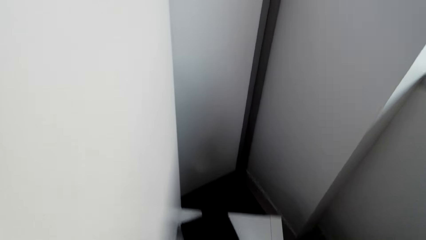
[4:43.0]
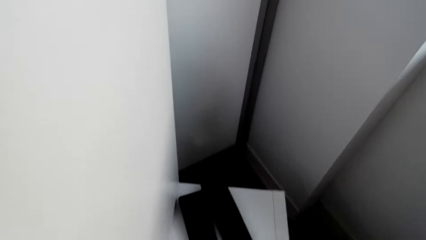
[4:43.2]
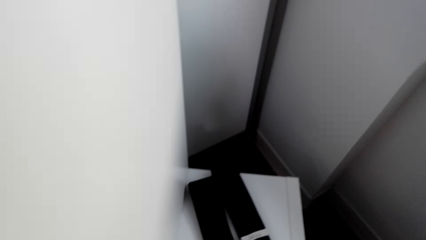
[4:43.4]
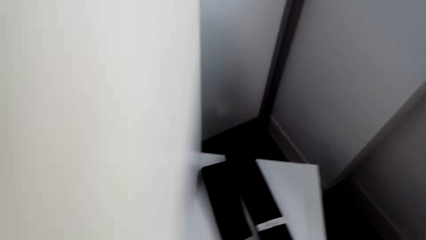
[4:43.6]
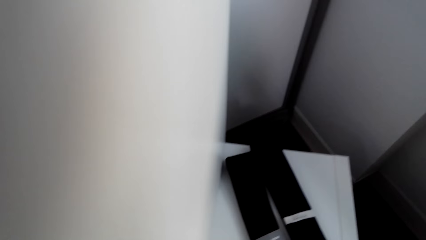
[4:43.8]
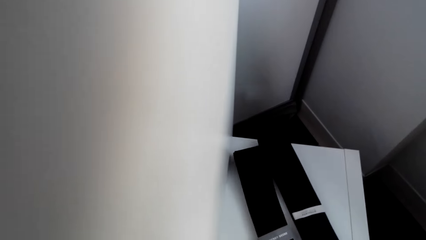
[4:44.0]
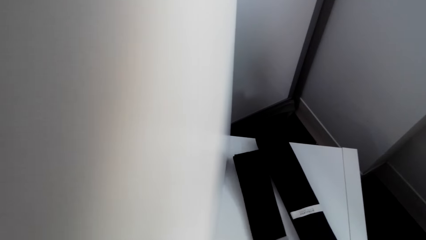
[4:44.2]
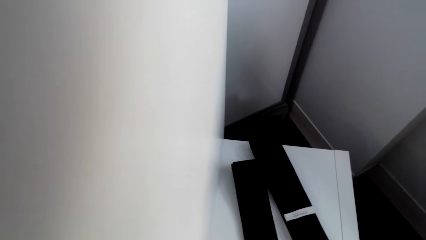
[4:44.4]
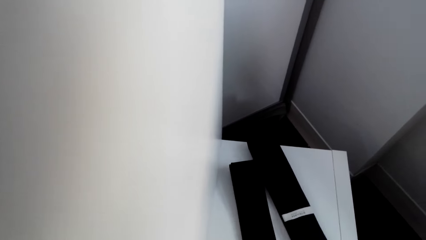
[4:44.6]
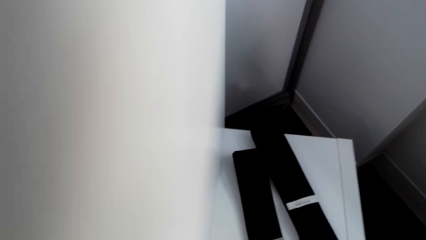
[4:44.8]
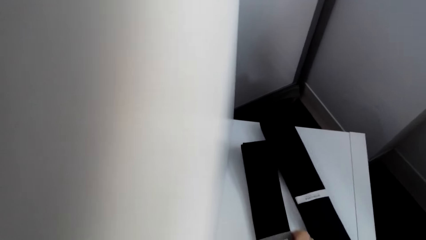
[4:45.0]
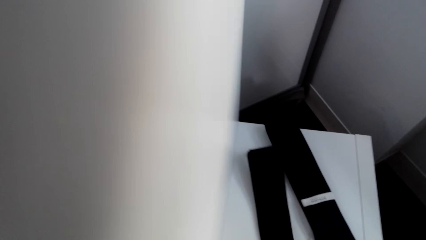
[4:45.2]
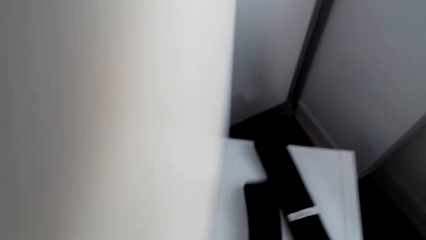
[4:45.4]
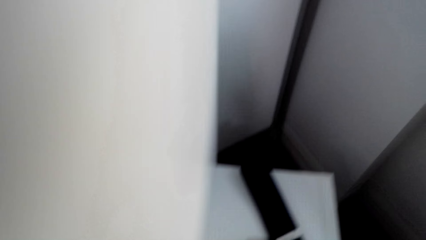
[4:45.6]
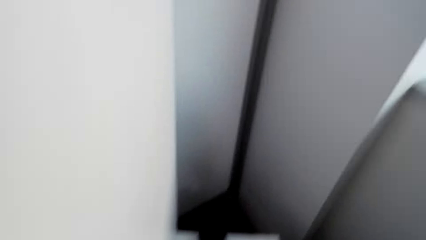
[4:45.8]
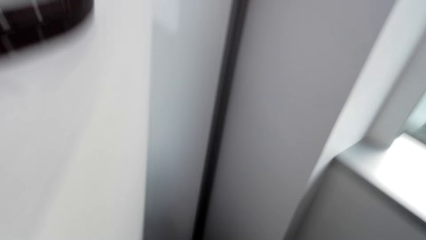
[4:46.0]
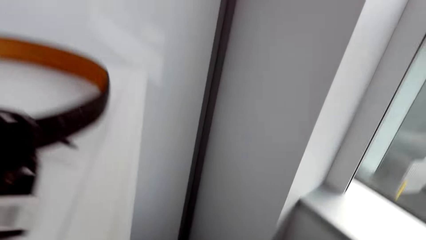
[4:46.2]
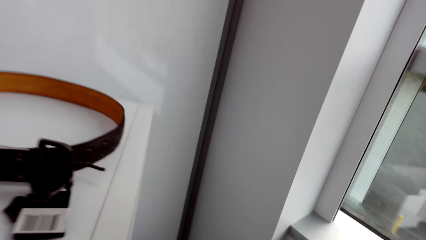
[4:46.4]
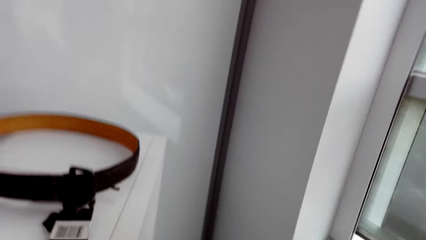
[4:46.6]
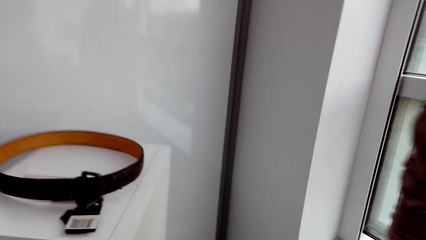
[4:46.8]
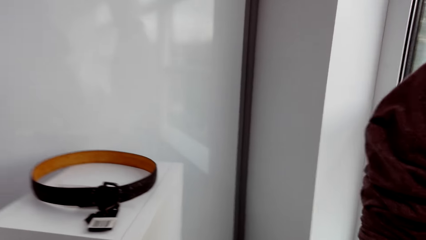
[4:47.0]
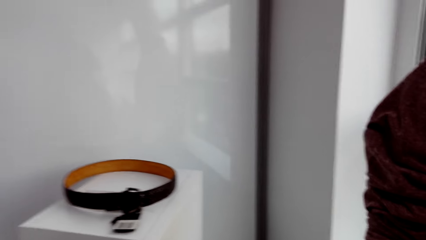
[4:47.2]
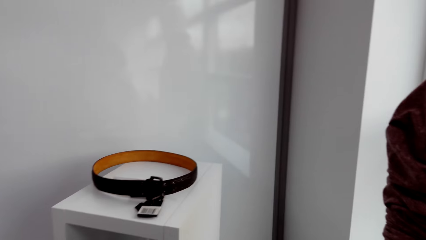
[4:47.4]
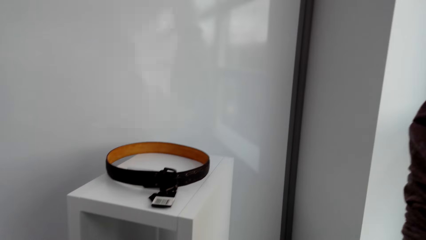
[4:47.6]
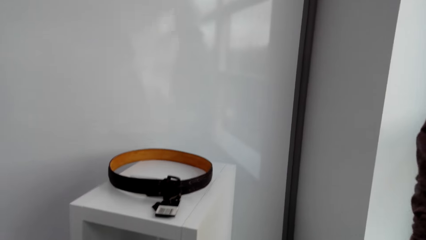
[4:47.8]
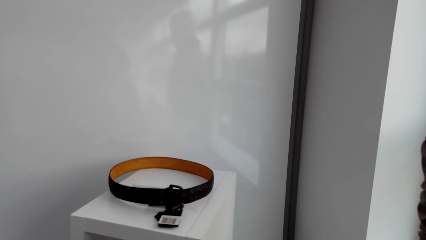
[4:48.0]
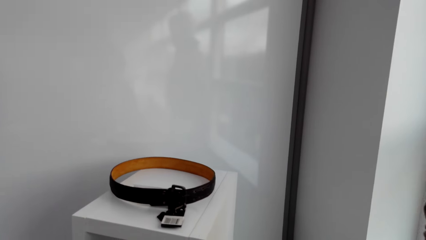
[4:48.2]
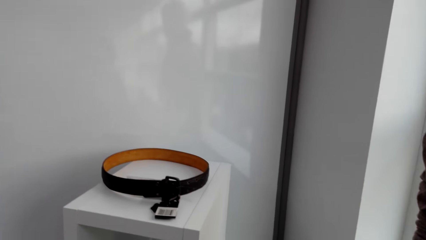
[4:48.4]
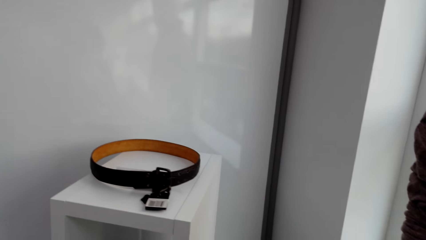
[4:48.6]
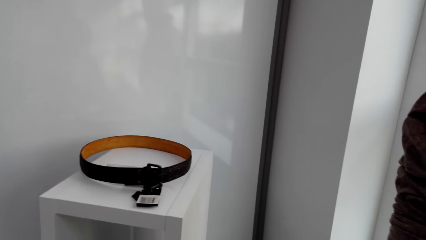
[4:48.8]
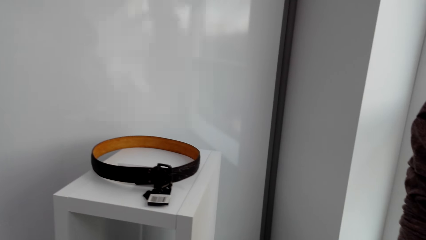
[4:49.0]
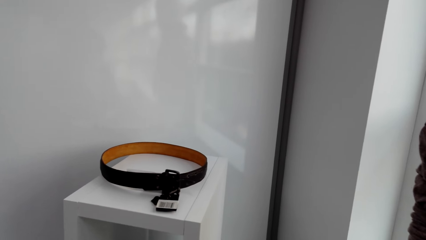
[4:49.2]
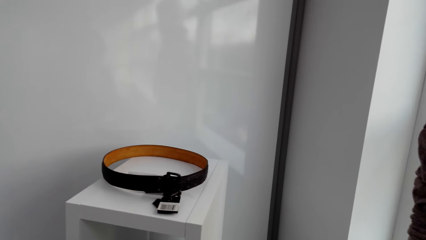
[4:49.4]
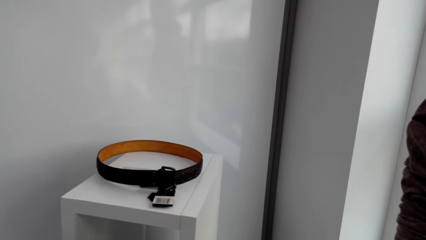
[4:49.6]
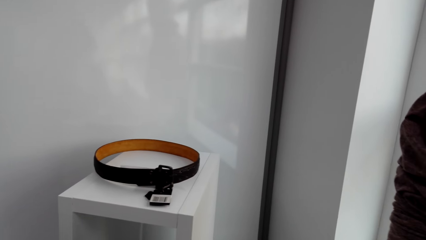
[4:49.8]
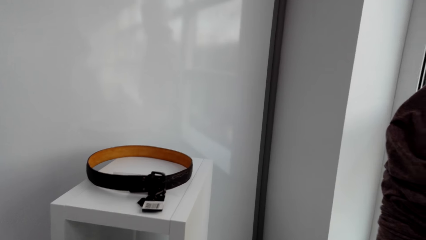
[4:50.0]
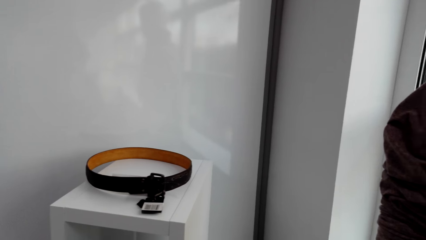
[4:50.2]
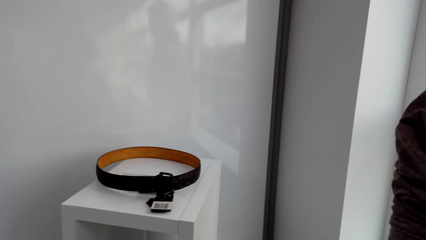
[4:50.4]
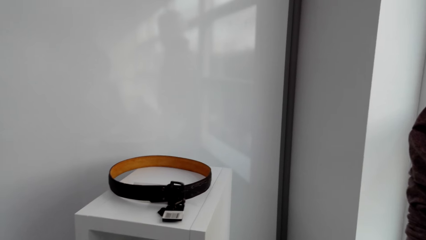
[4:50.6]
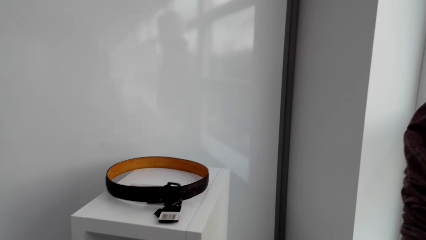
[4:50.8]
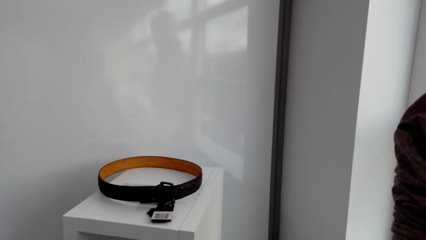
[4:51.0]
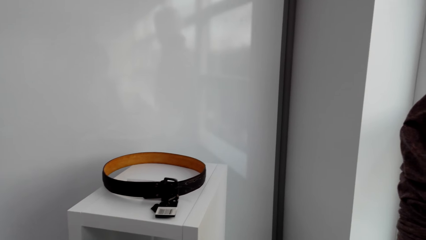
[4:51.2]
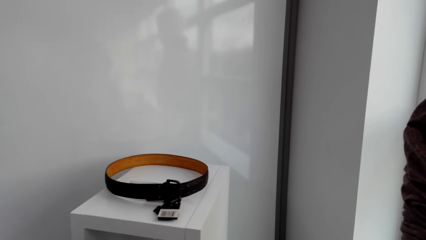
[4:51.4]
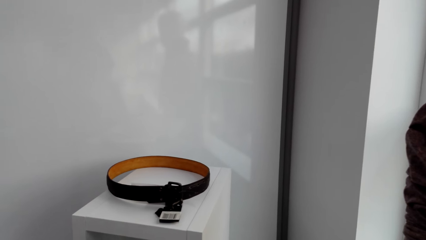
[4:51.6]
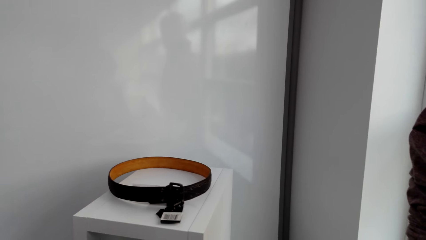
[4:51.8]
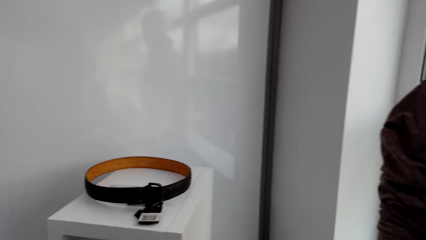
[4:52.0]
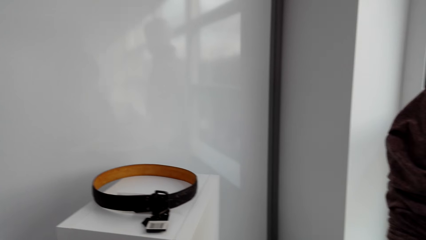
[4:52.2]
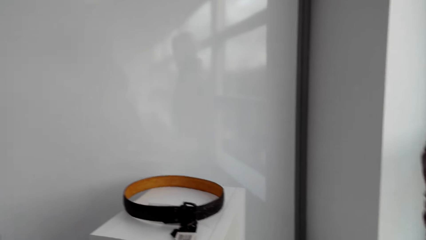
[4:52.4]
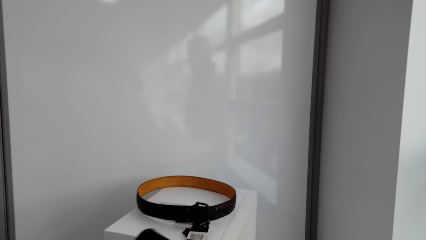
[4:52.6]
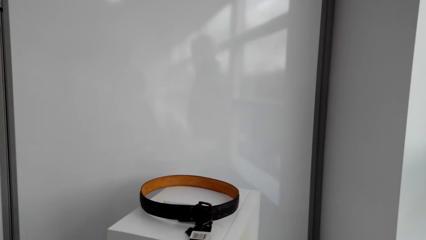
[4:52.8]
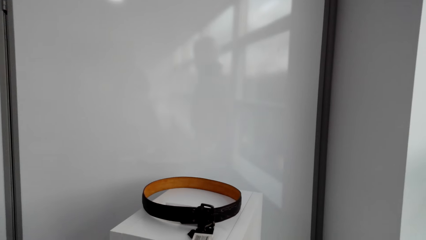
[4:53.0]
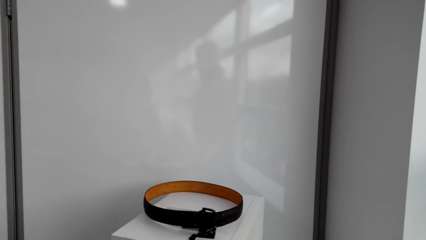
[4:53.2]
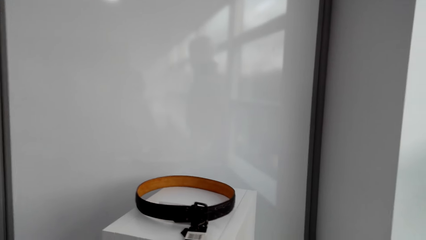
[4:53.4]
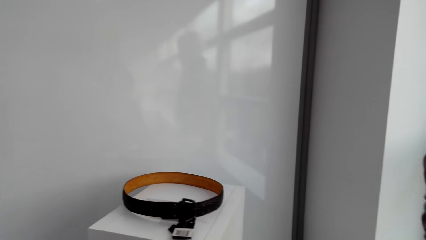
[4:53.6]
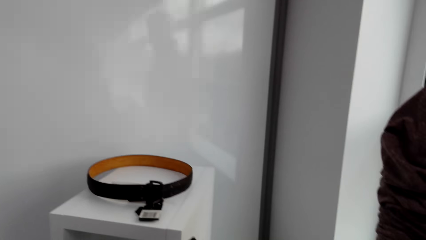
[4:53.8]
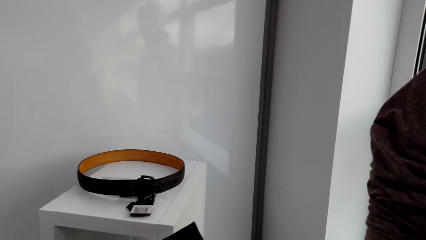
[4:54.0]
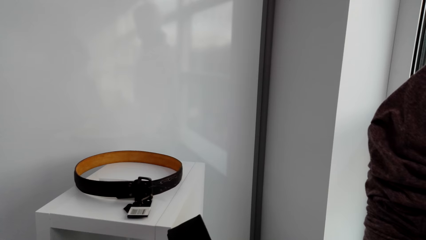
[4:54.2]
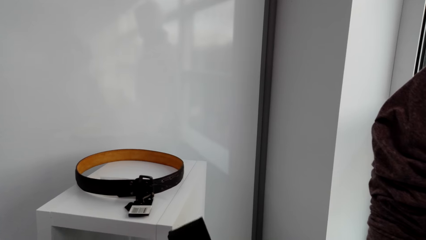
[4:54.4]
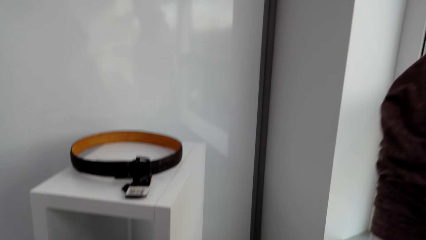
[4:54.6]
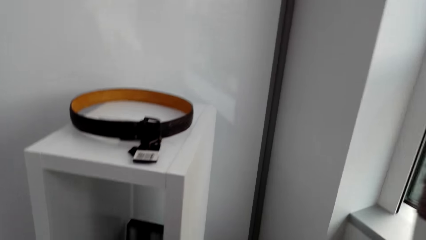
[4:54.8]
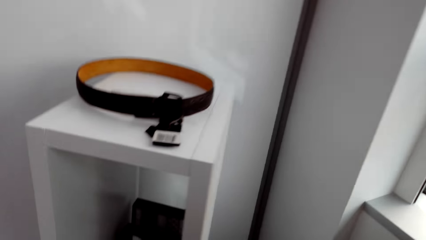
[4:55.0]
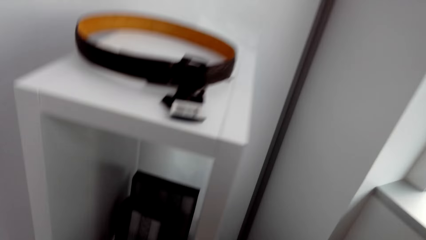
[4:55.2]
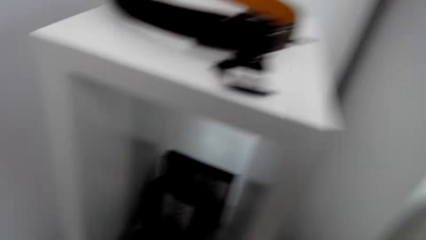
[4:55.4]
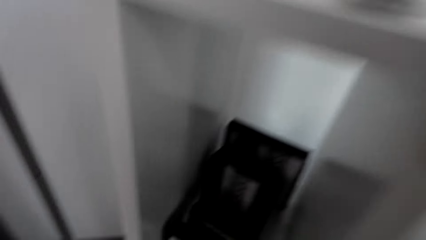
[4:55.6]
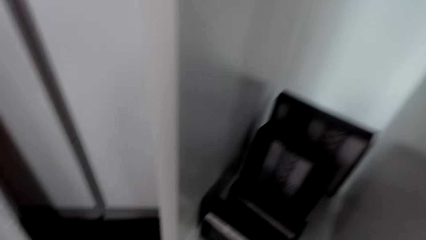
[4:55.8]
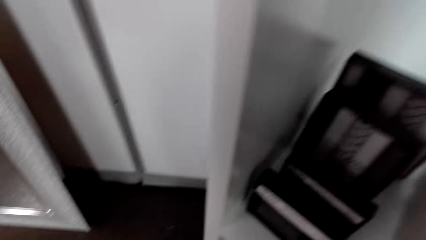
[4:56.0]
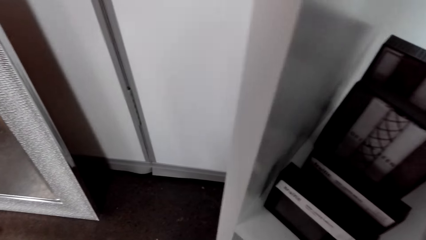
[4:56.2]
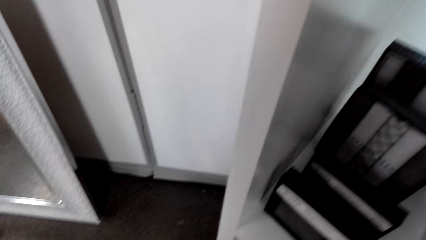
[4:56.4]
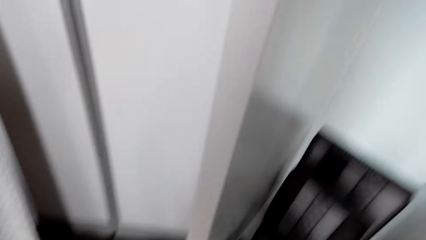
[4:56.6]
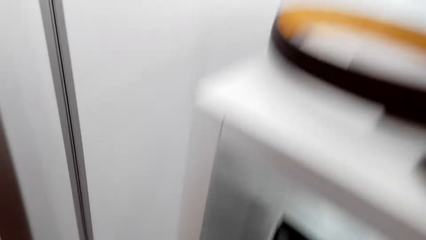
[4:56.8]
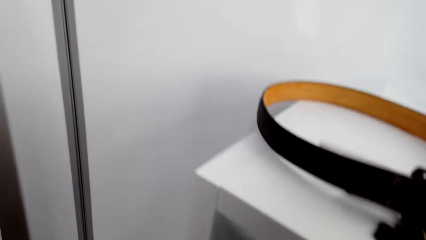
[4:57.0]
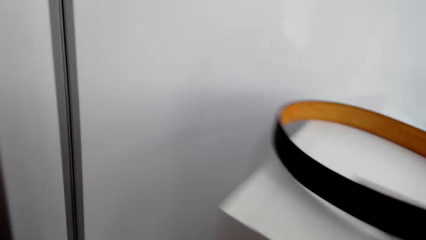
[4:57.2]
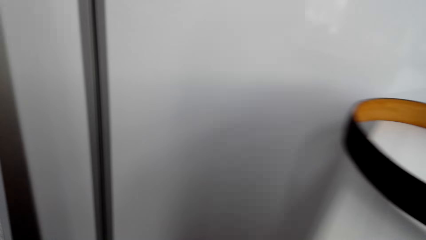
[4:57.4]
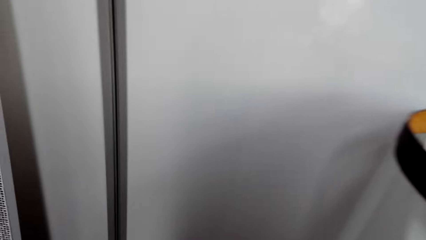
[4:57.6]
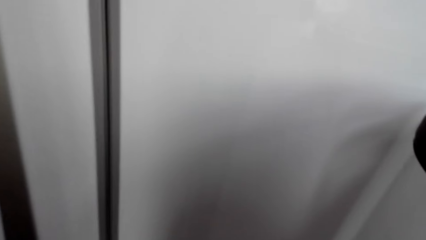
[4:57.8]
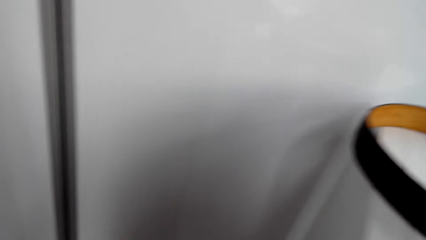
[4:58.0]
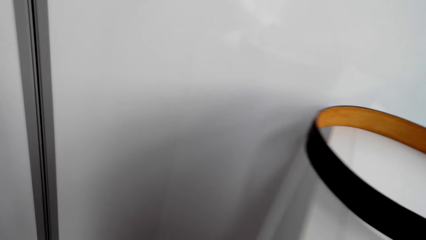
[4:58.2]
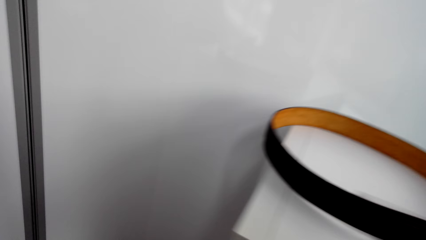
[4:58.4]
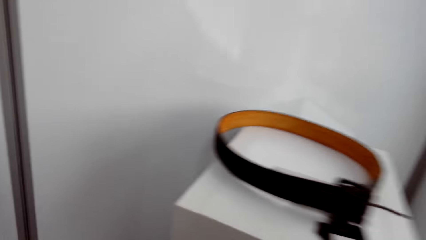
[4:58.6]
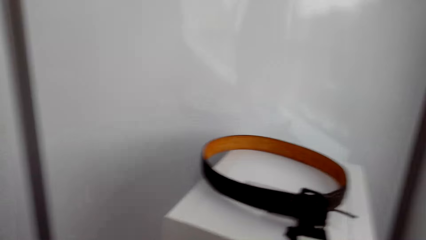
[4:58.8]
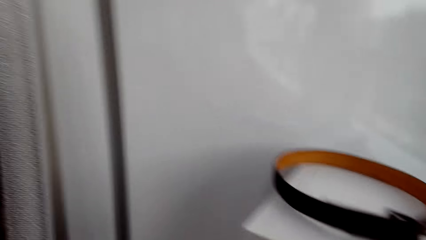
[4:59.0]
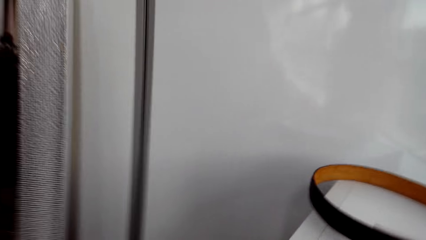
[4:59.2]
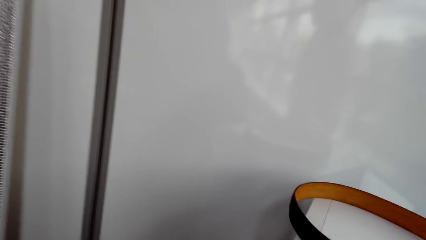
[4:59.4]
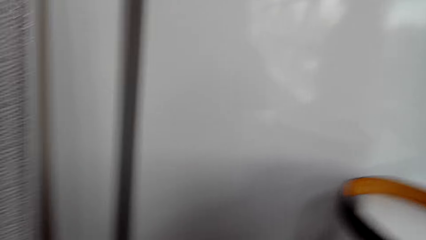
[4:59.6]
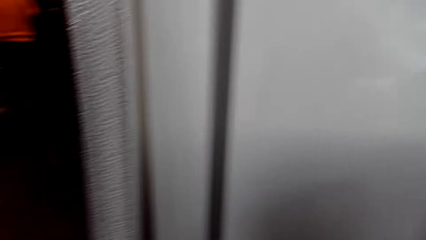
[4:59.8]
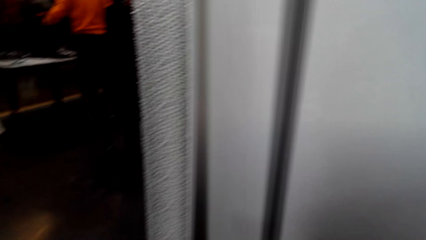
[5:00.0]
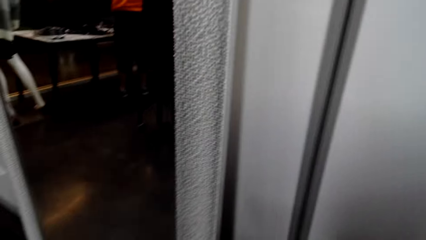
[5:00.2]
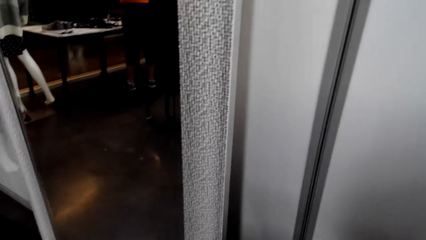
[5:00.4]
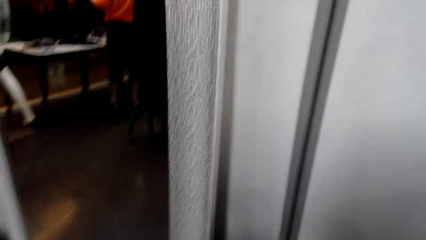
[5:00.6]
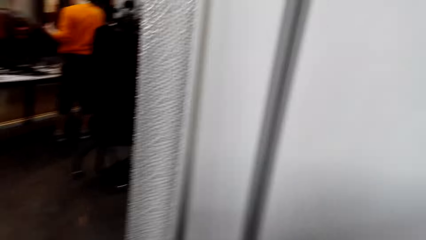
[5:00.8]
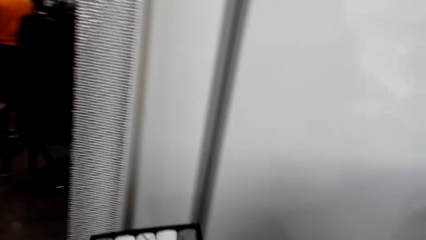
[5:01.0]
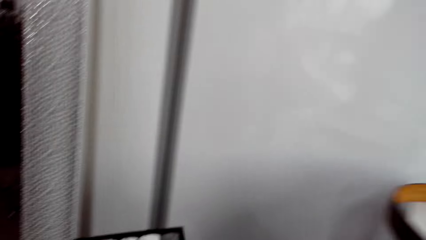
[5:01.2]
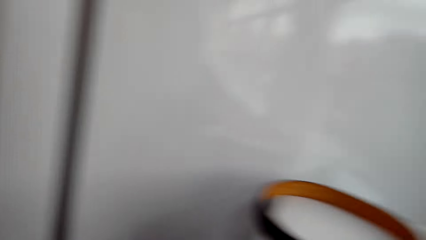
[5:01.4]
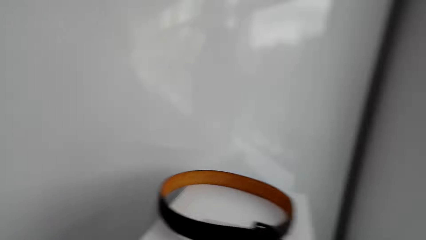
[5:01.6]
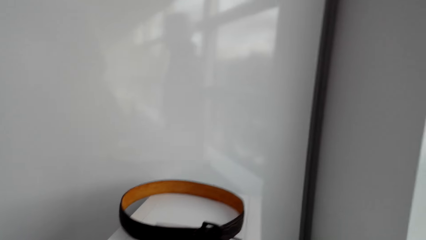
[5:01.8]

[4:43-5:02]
The camera wearer picks up a tie or belt. They look around in the clothes shop. They adjust an object. They laugh to someone. They bend down. They look around in the clothes shop.
